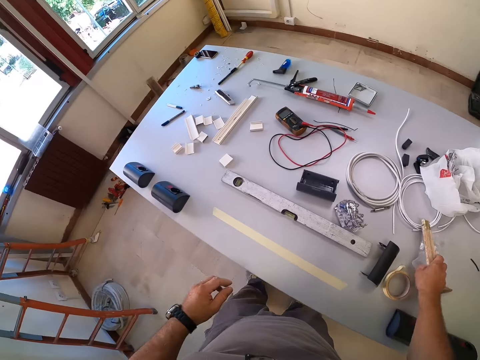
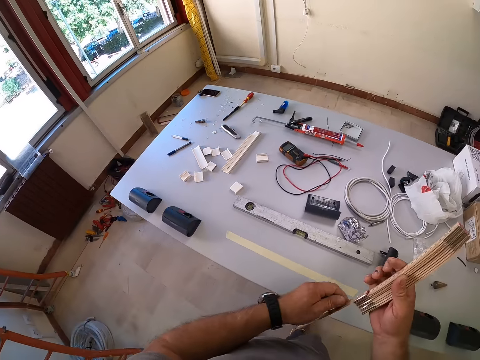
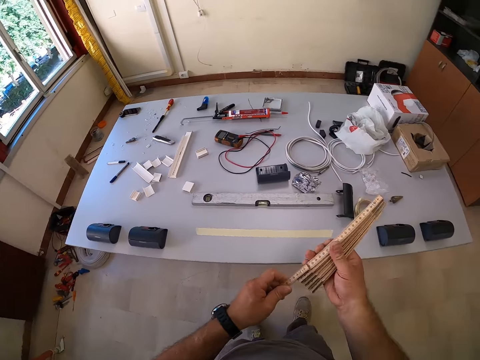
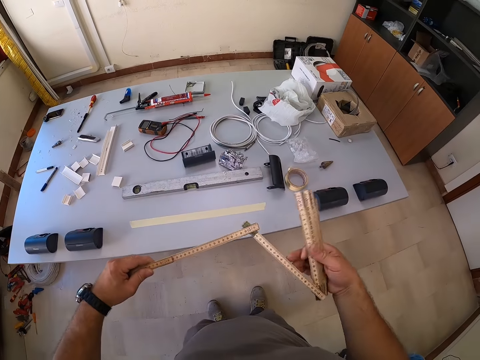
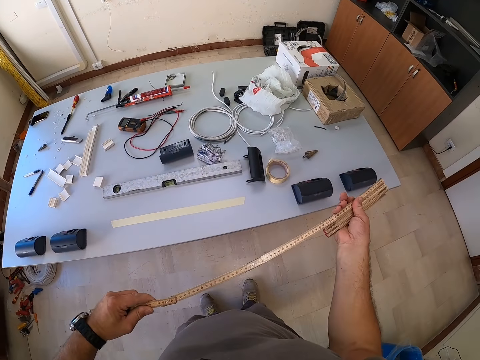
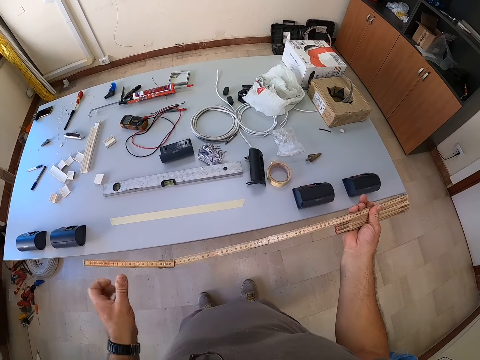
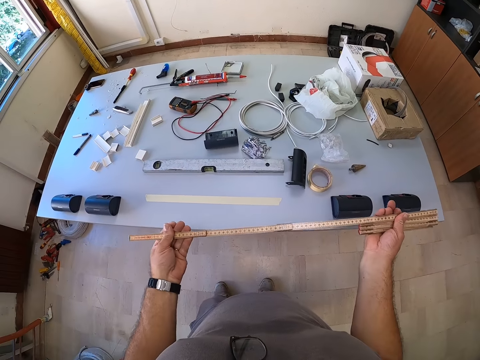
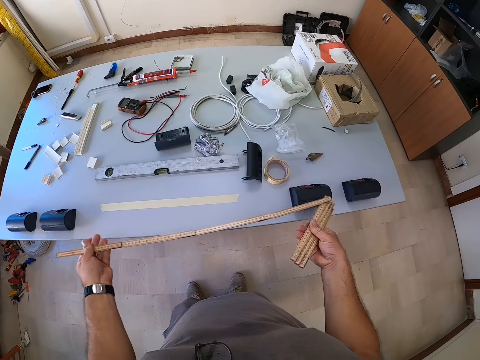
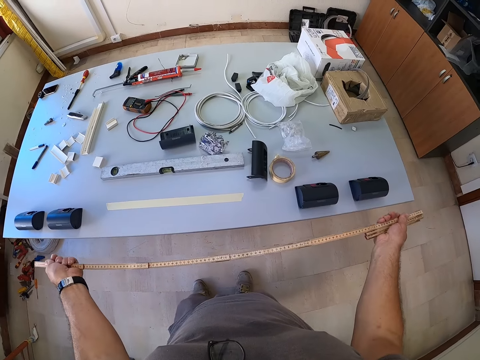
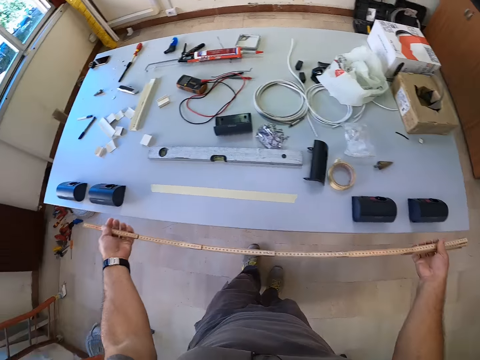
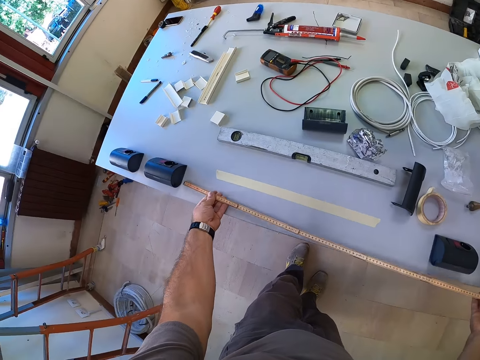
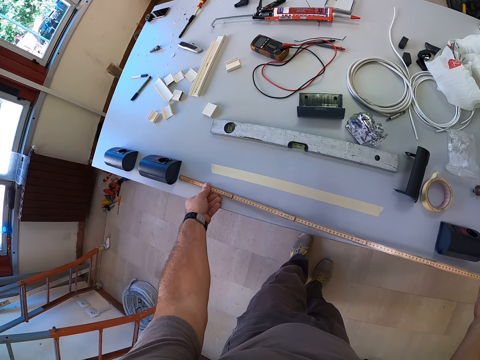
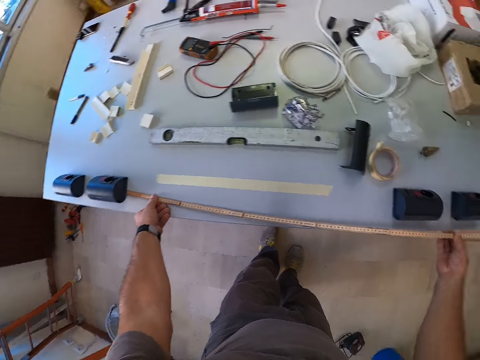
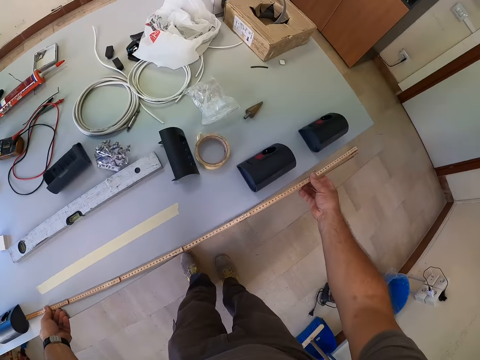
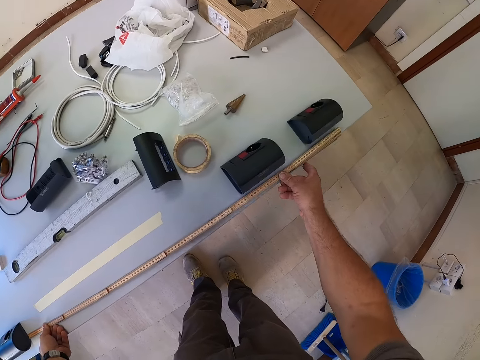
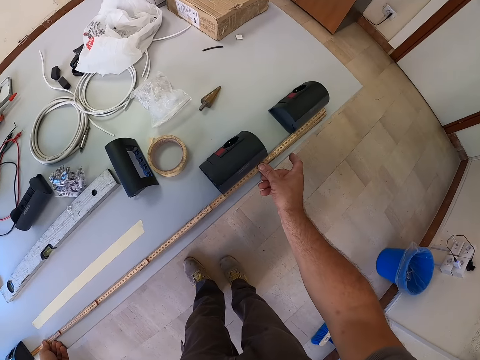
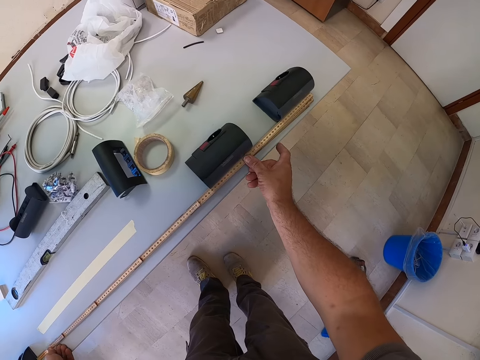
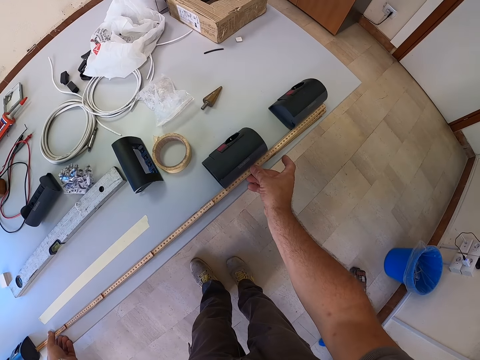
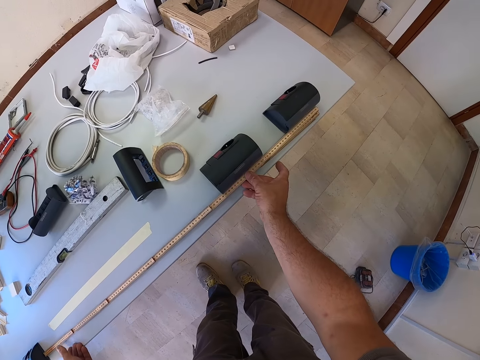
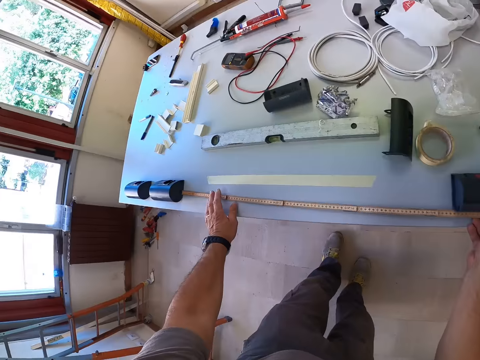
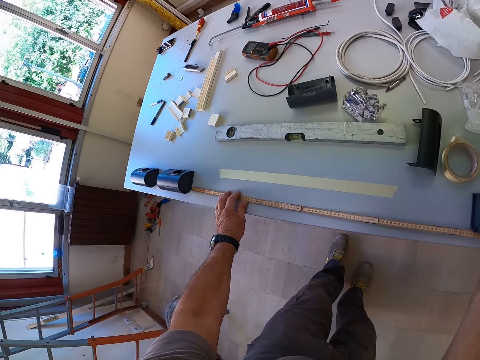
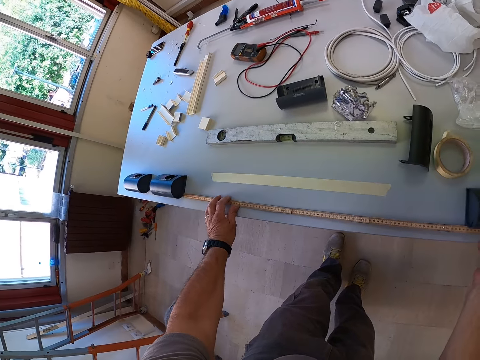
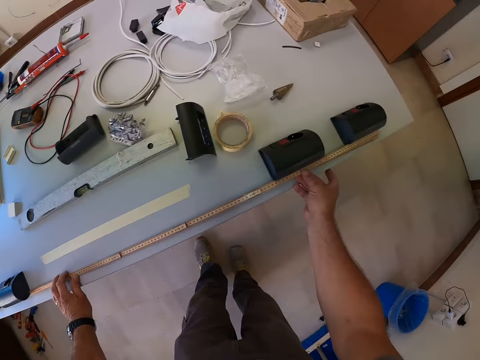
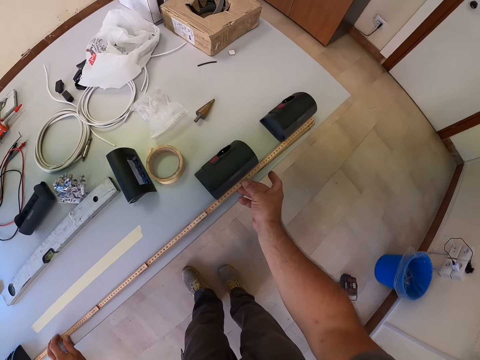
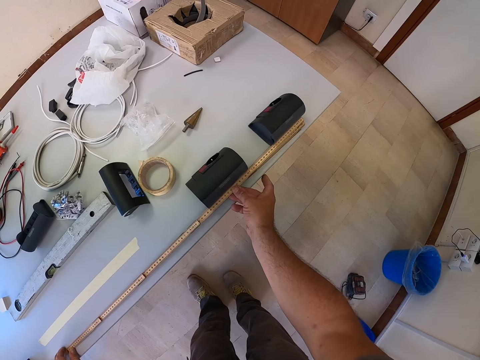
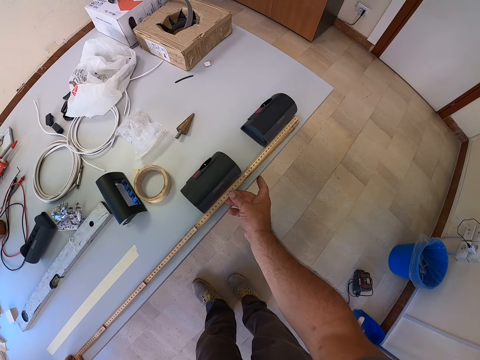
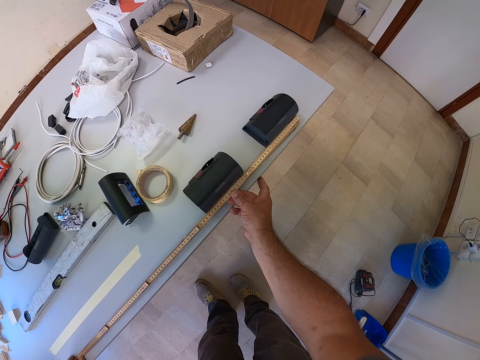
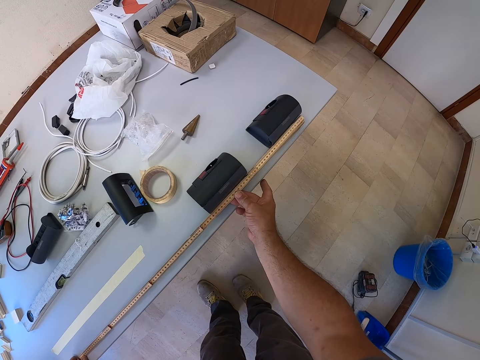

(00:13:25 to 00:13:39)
The camera wearer picks up the wooden ruler from the table. They hold the wooden ruler. They unfold the ruler. They measure the table with the ruler.

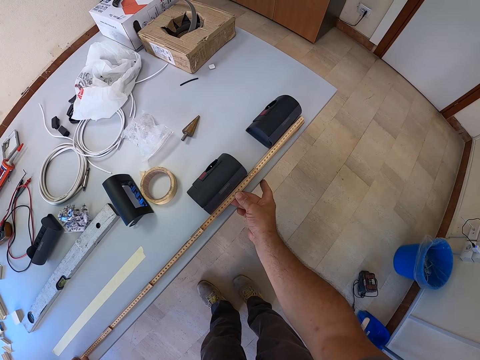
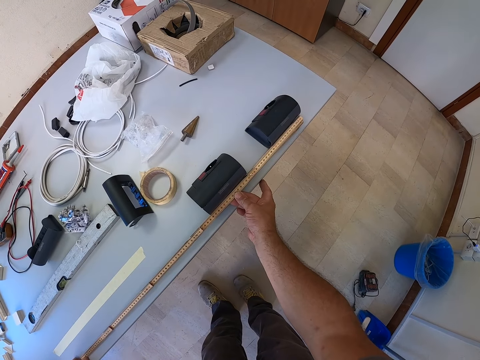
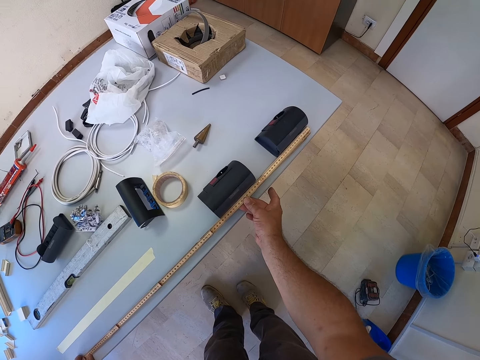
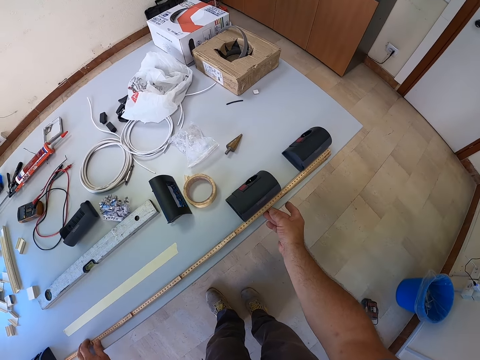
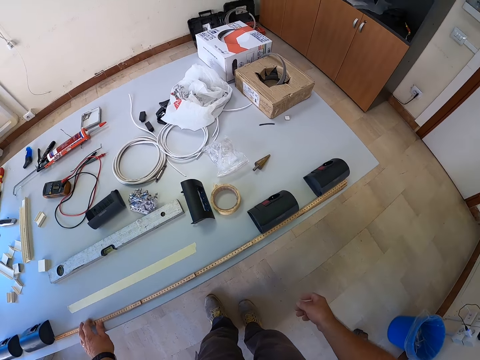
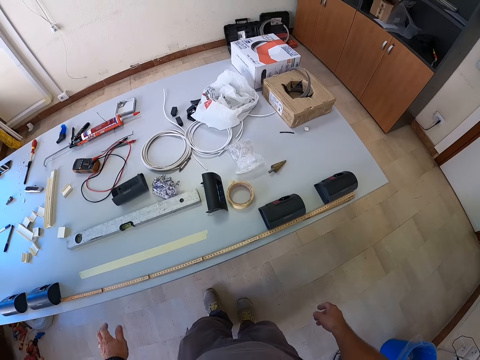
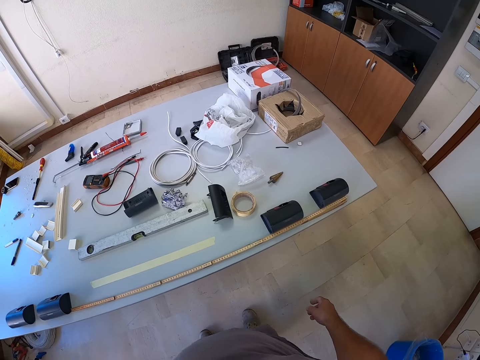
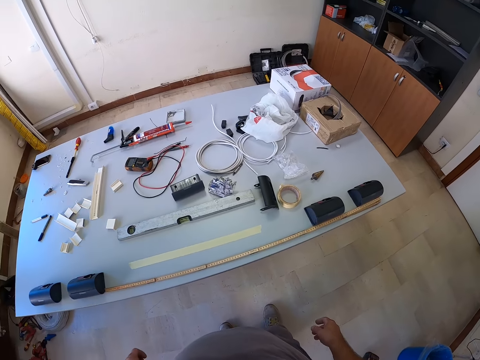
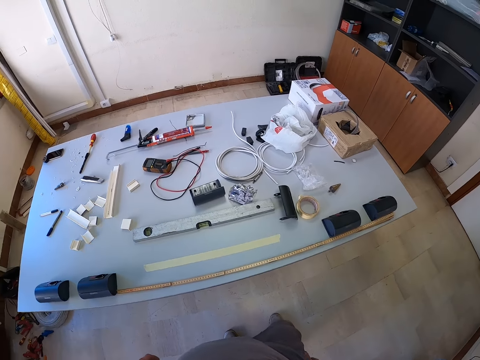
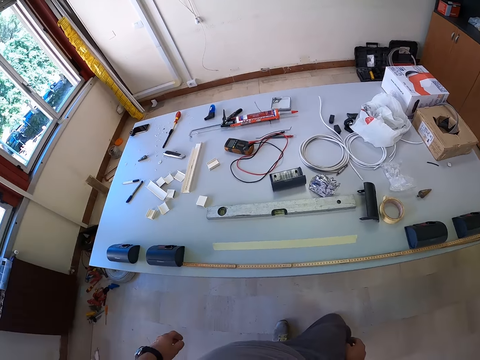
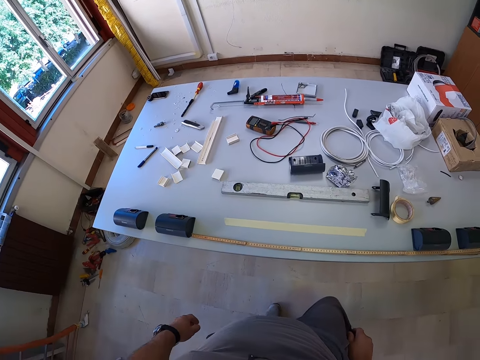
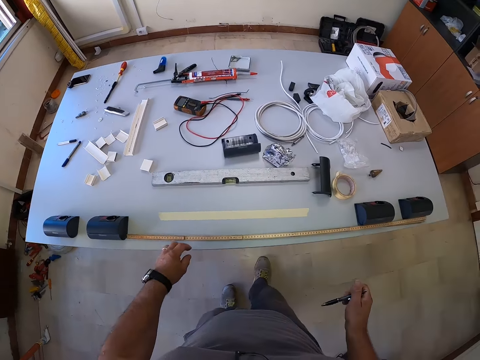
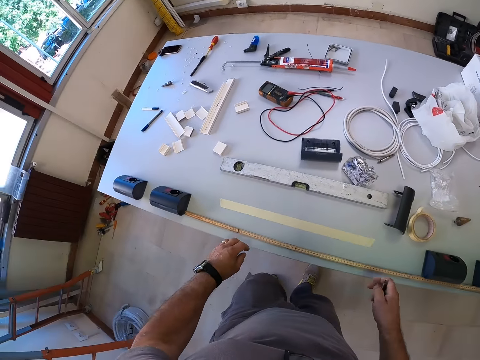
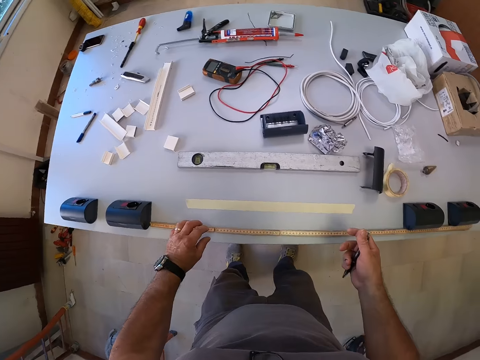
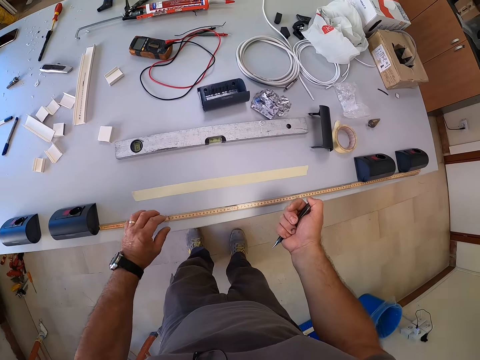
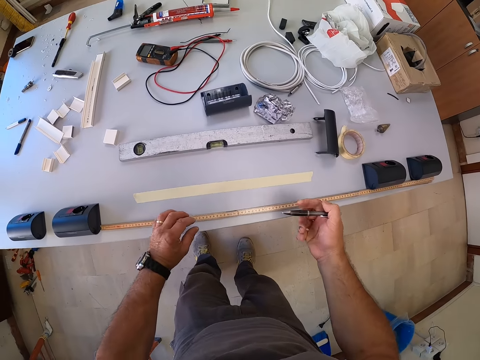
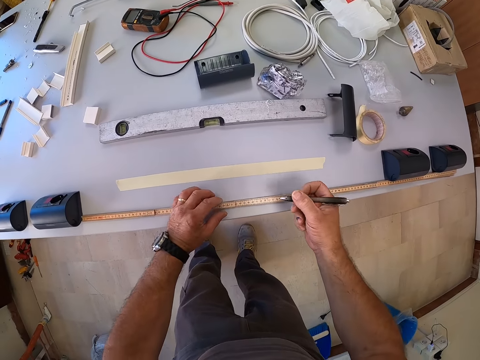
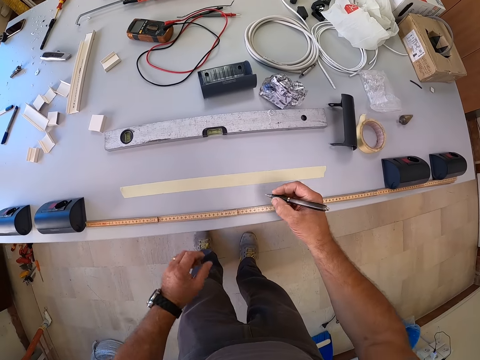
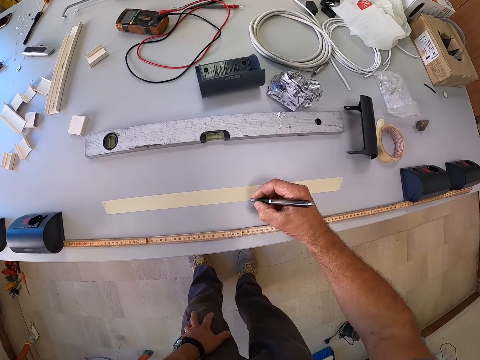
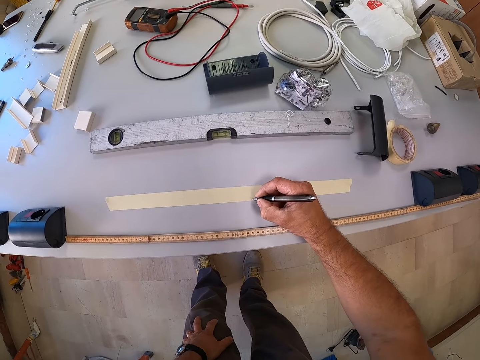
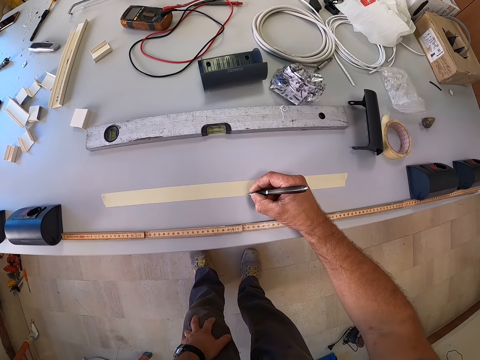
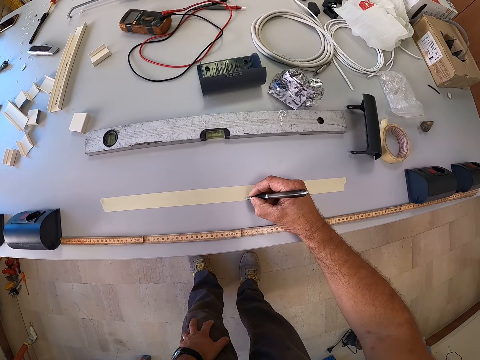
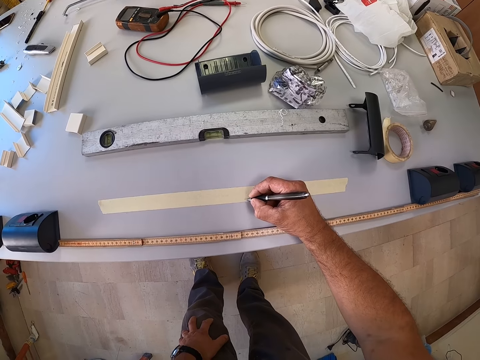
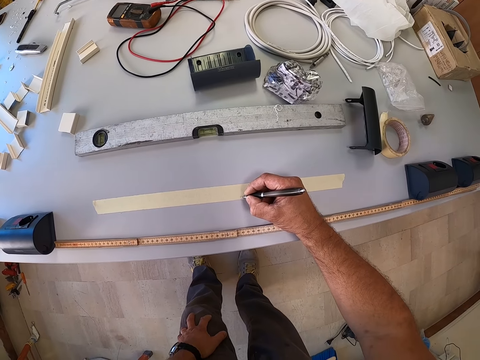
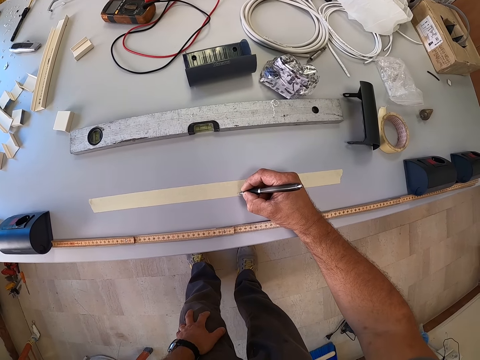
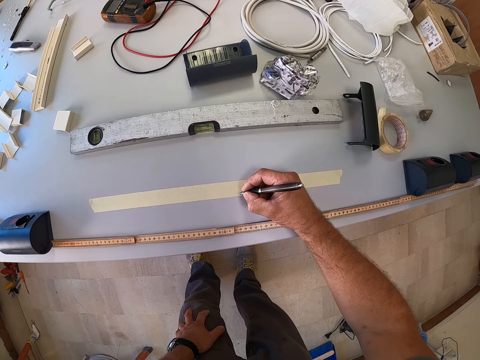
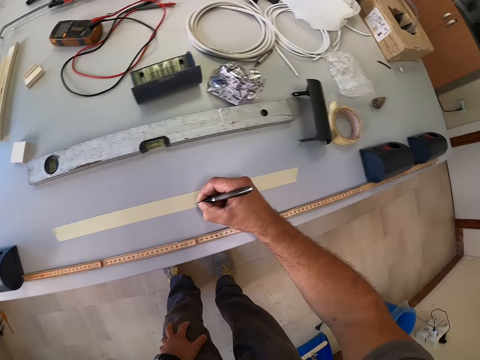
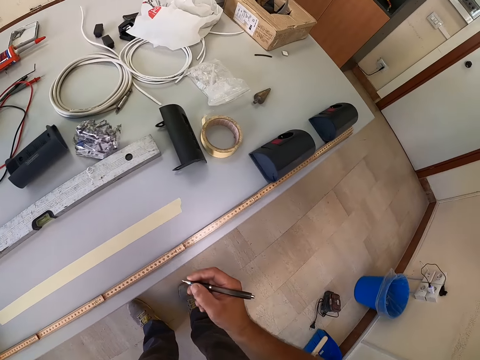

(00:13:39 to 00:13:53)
The camera wearer looks at the table. They hold a pen. They mark the paper tape on the table with the pen.
